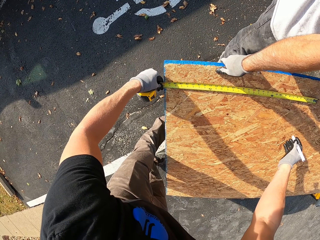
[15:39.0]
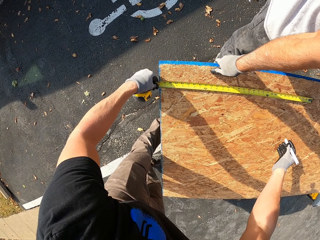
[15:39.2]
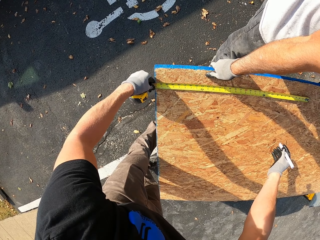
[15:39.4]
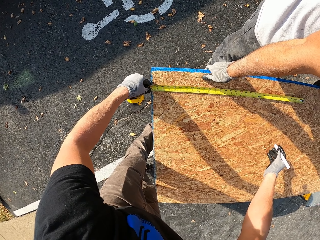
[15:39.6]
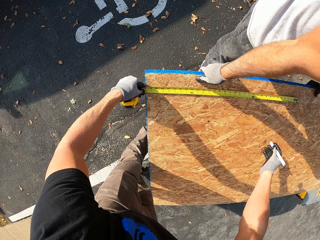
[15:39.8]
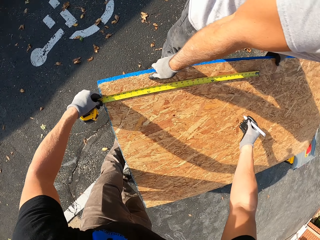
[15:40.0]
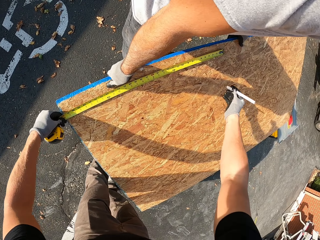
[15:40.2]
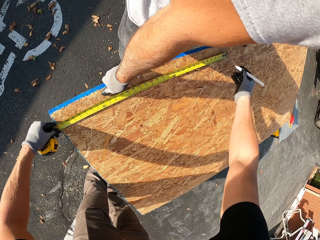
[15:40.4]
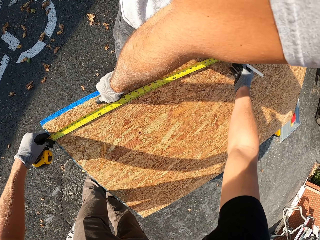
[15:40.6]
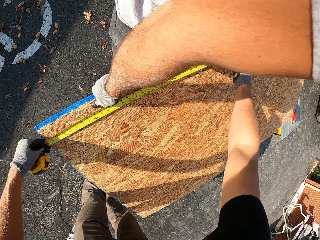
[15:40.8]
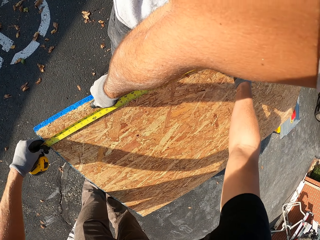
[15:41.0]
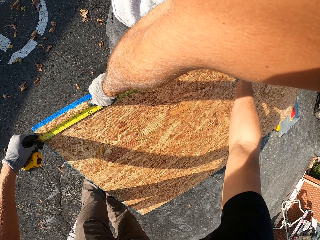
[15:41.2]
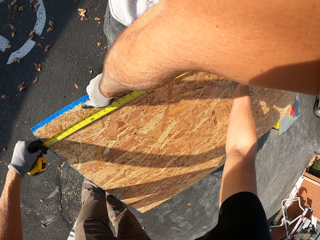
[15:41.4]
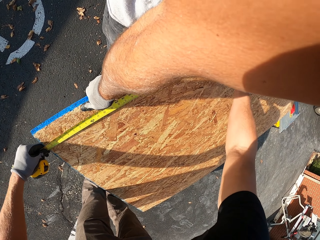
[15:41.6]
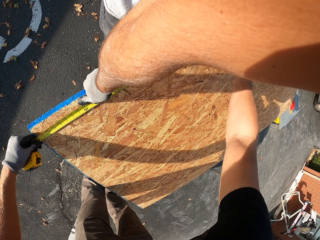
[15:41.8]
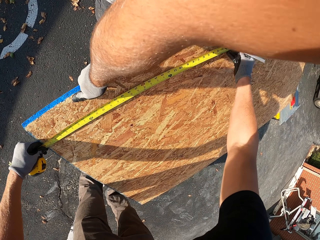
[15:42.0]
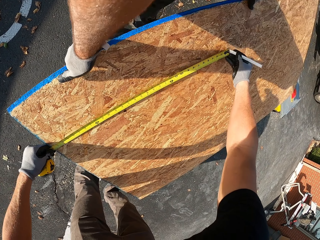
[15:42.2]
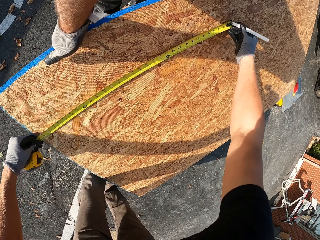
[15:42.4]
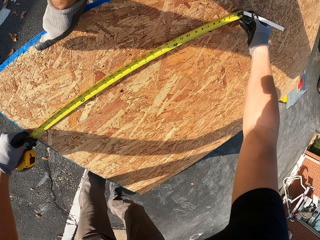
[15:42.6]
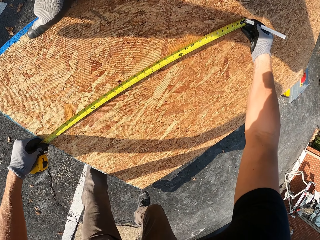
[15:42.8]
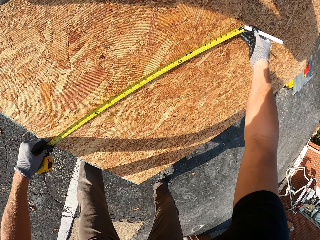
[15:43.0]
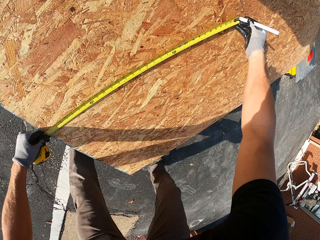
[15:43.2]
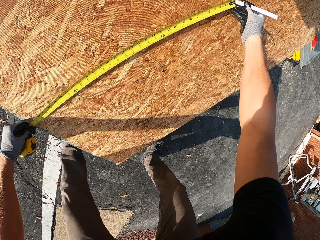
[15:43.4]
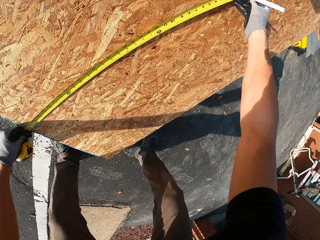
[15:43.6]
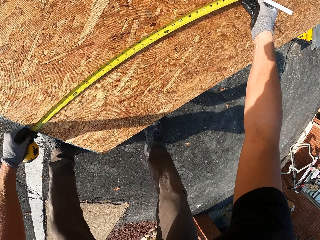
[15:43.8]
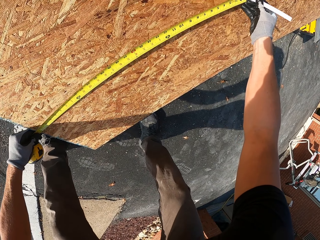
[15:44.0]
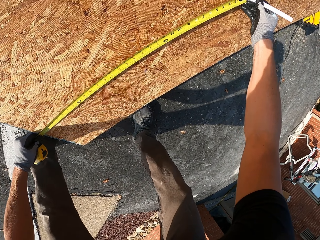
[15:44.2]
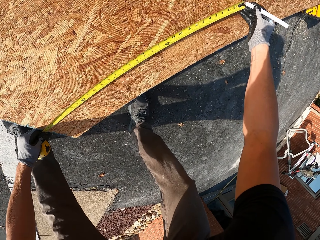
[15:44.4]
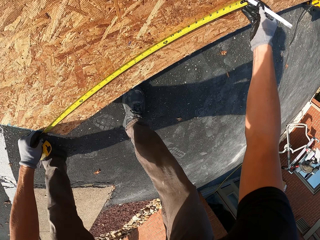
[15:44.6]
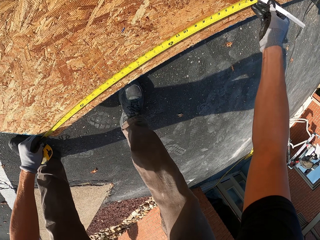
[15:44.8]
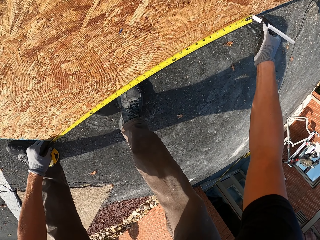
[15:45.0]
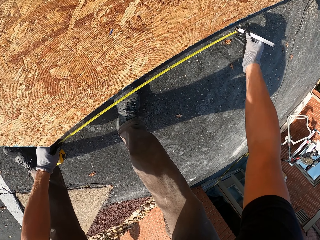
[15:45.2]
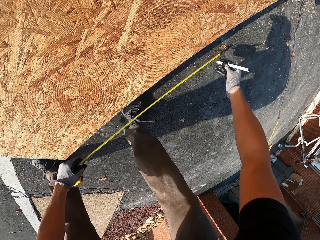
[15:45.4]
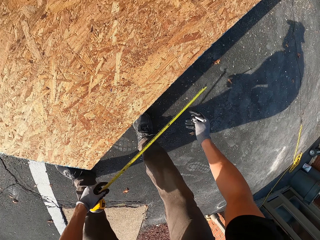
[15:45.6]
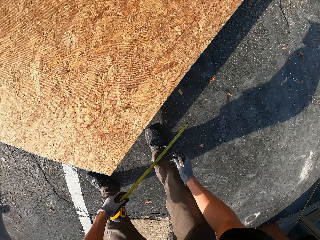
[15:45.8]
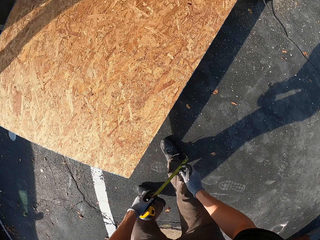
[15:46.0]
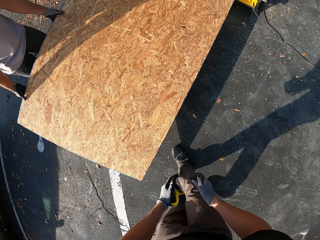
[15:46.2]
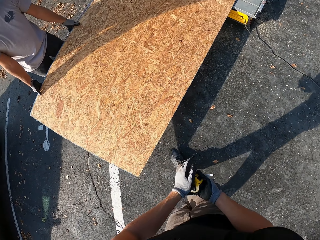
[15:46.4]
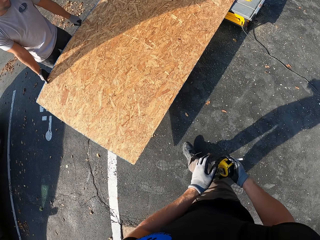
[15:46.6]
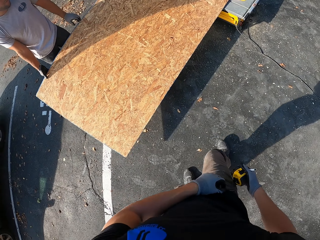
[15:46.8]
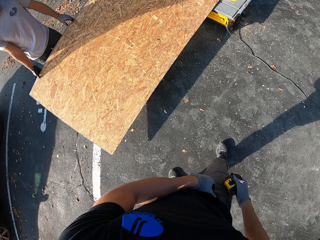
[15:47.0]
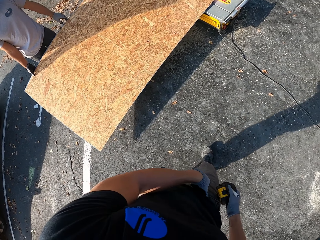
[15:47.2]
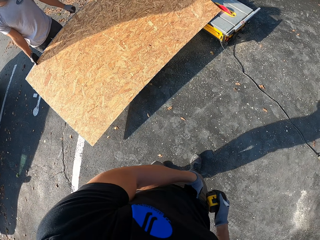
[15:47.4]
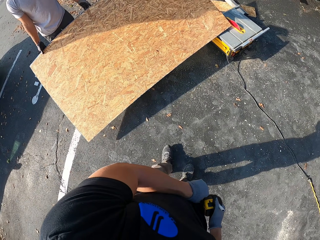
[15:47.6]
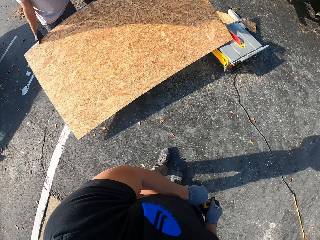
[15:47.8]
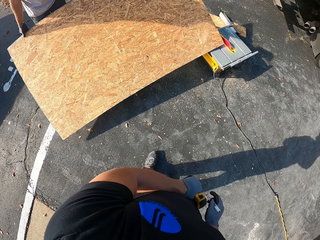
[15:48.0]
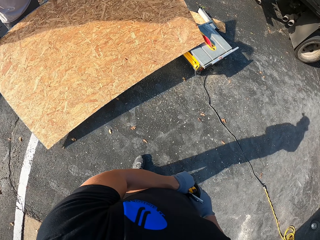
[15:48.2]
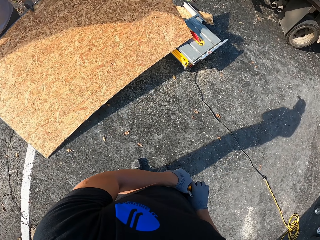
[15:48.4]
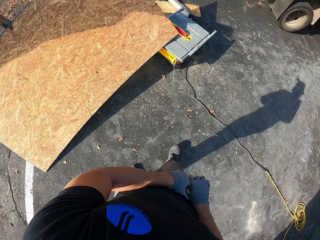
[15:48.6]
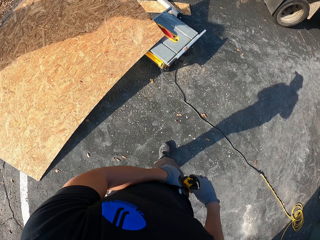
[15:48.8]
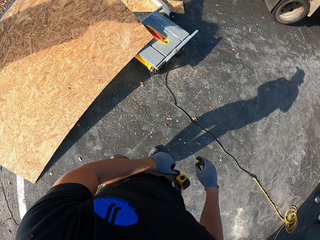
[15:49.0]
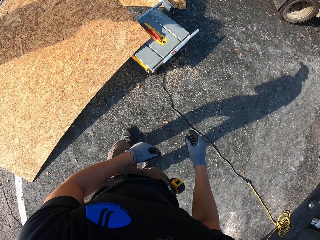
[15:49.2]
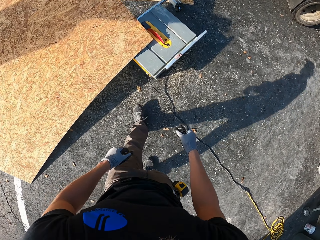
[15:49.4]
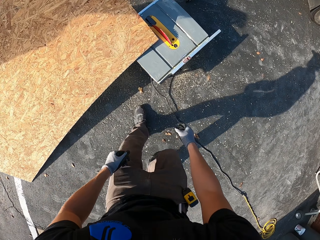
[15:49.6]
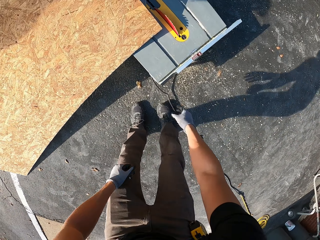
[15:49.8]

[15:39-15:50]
The camera wearer measures the board. They demarcate the plywood. They walk around and place the tape in the pocket.

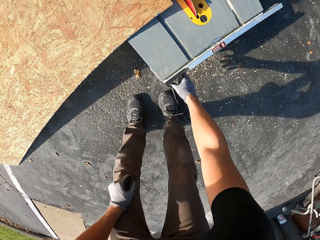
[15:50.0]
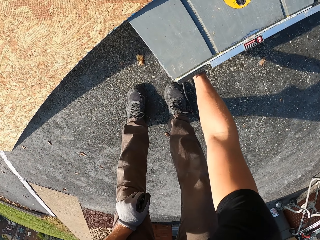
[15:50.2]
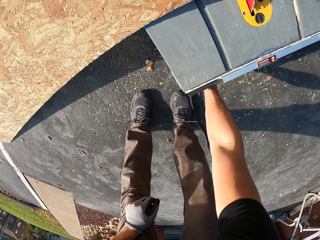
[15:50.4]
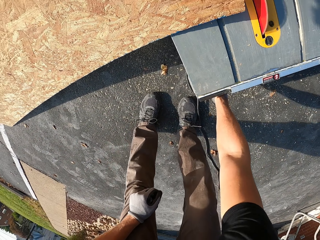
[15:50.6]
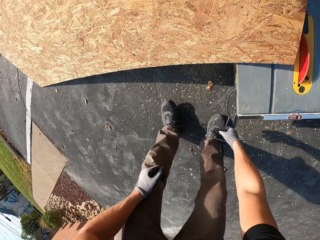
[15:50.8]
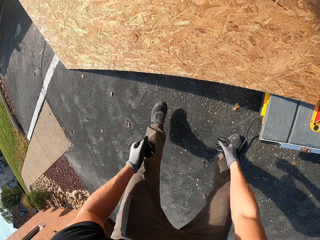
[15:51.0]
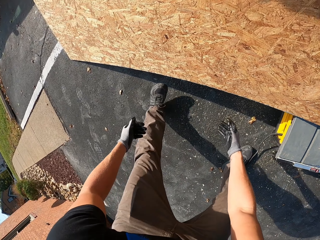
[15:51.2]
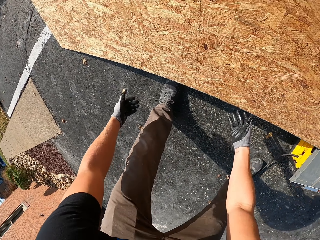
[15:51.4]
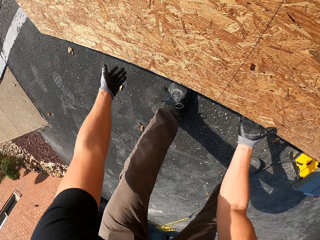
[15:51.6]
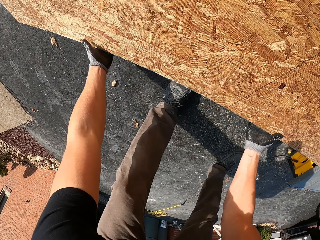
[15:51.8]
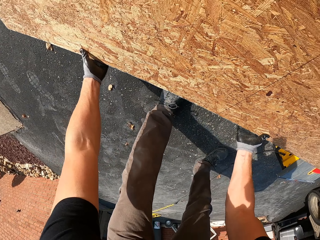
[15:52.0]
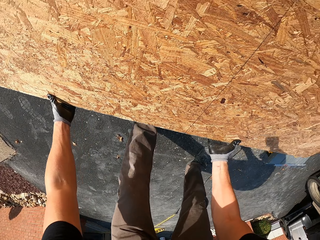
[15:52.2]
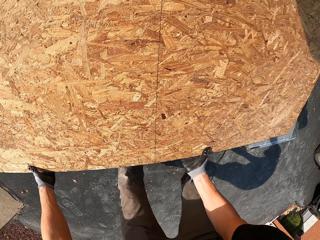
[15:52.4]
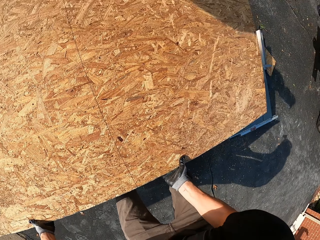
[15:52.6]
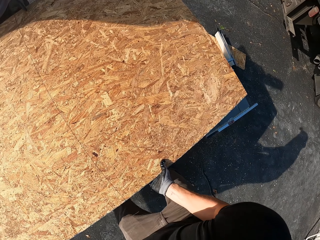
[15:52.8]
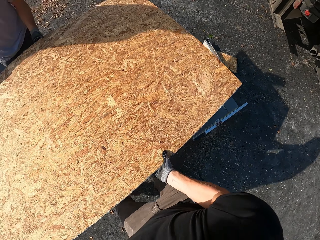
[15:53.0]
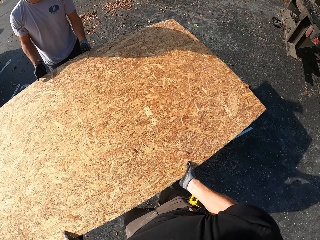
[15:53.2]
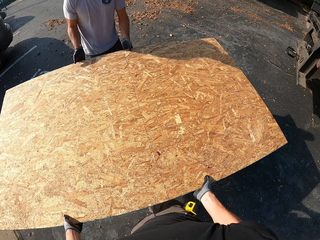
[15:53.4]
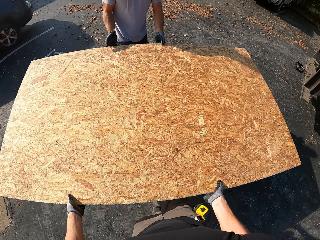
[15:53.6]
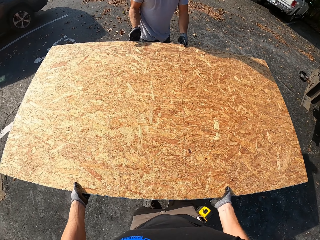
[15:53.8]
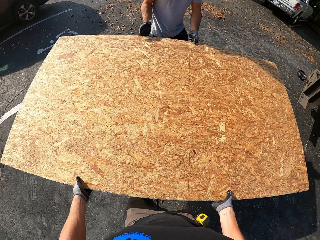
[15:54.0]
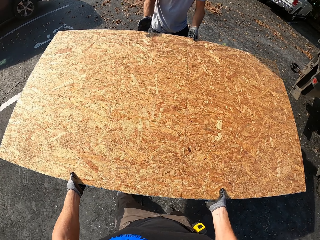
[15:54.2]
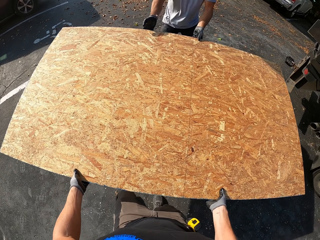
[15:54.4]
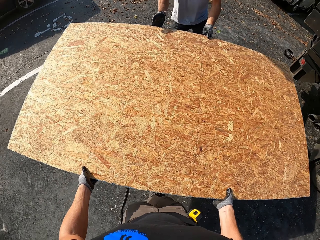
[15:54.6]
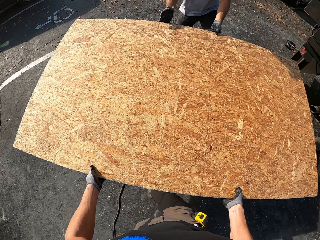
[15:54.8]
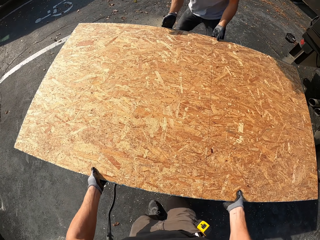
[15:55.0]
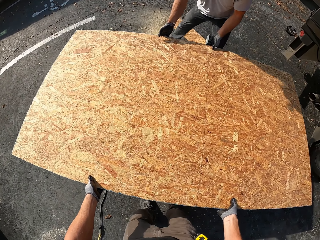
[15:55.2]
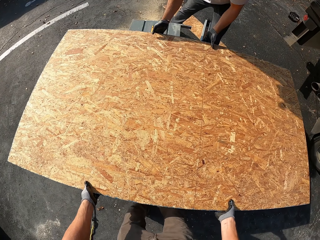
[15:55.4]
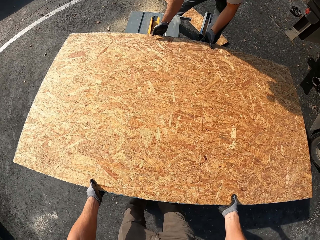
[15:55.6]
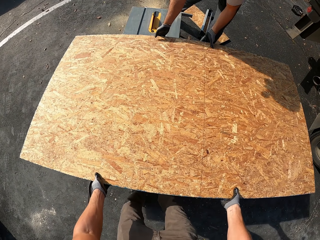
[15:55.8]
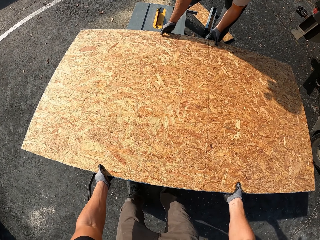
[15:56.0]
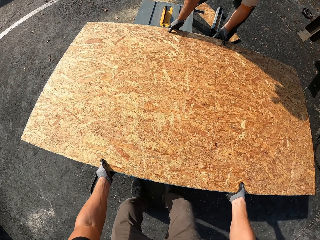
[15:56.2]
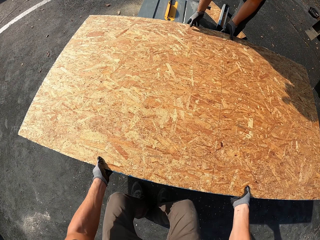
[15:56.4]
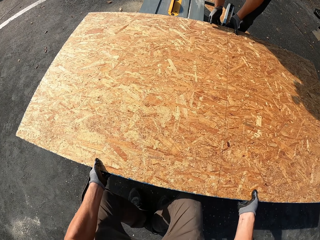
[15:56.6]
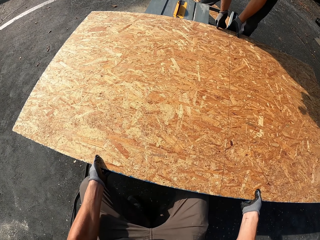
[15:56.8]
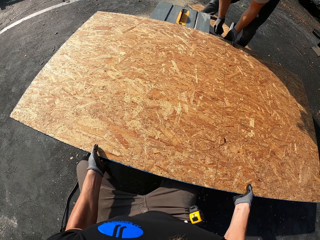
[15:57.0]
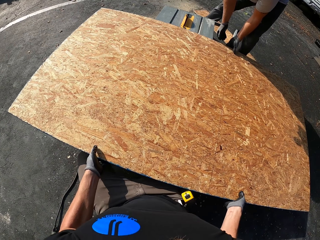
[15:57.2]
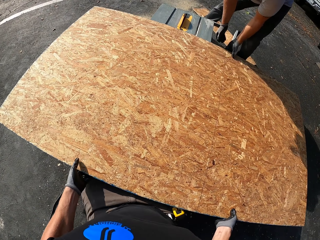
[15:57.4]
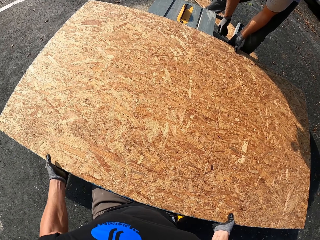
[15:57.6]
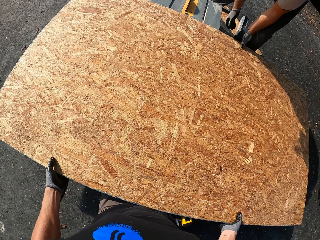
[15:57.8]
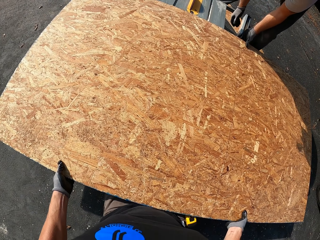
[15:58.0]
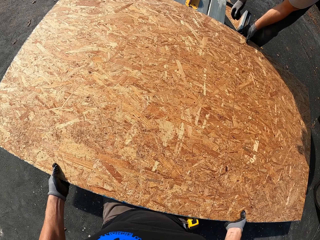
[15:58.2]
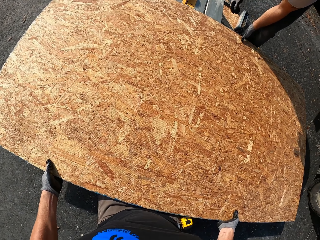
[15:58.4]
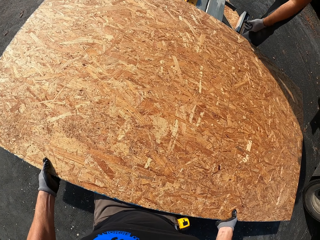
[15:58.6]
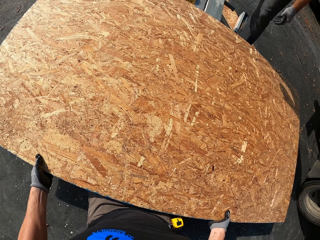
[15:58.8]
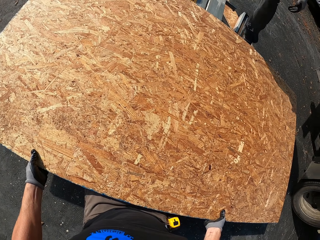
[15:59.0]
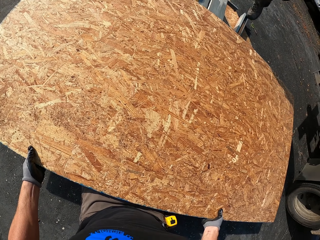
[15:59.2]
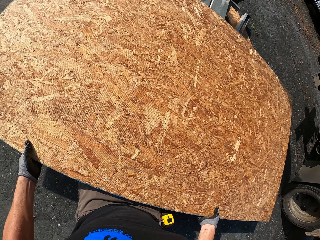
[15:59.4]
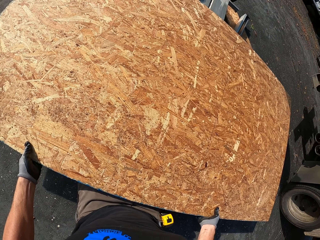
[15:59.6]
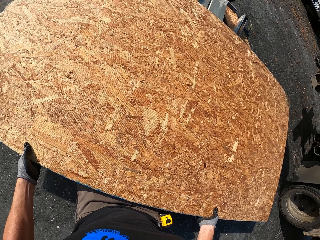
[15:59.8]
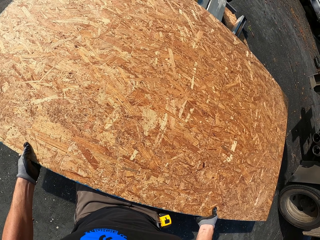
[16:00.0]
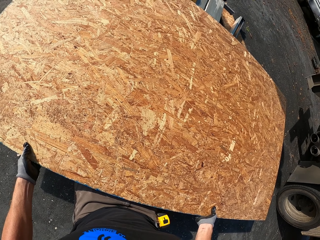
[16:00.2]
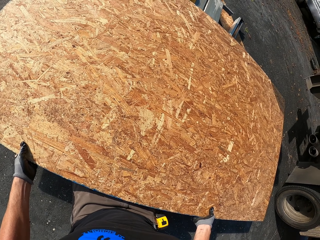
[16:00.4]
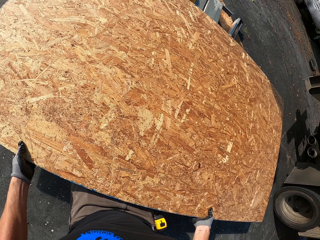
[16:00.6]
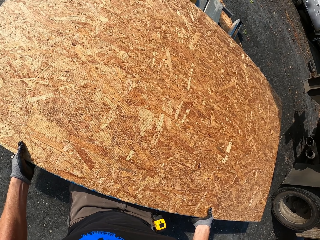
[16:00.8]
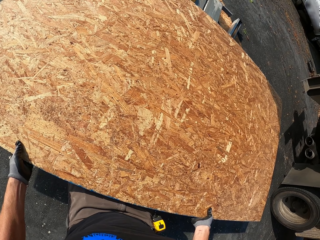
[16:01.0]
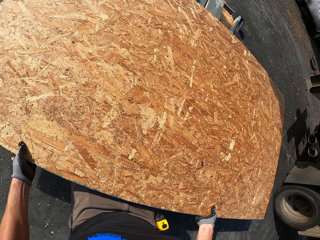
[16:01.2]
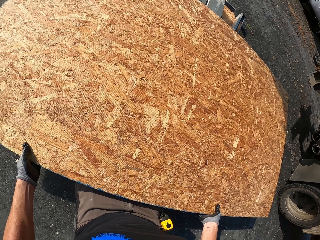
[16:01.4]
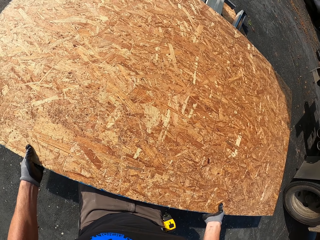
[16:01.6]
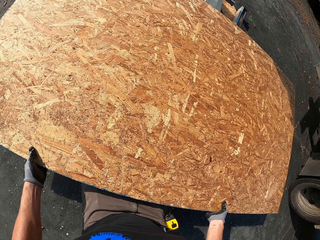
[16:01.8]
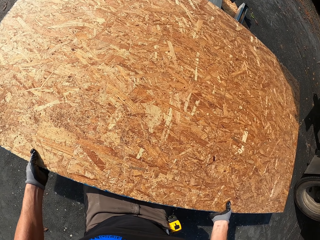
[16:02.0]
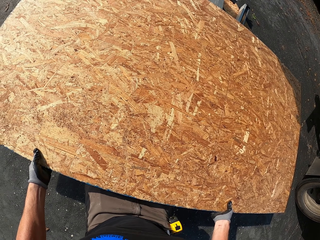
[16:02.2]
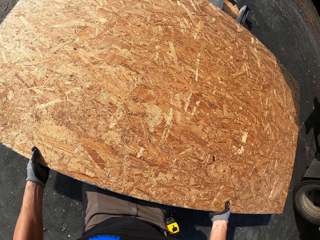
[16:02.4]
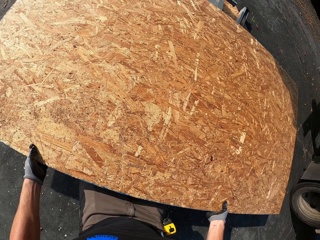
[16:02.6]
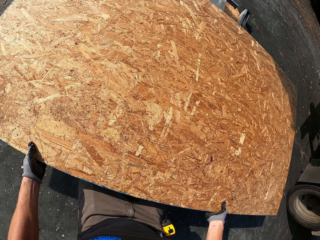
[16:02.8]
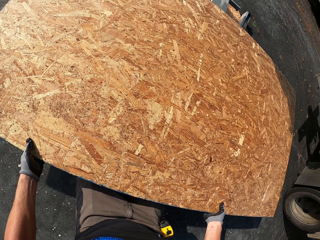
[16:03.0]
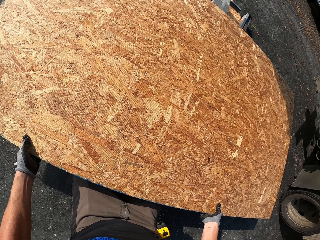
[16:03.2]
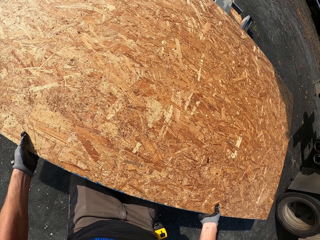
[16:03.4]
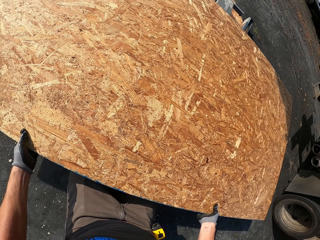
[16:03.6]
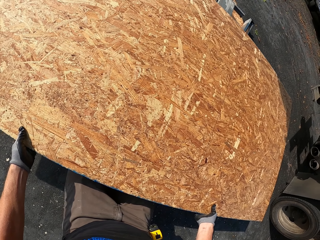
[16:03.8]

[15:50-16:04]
The camera wearer starts the table saw. They carry up the board with a man's help and put the plywood on the table saw. The man holds the plywood. The man places the board over the machine with the camera wearer's help. The camera wearer holds the plywood.
